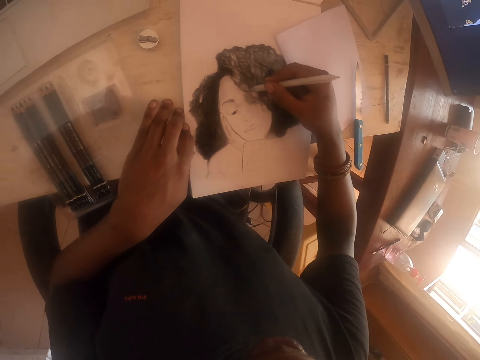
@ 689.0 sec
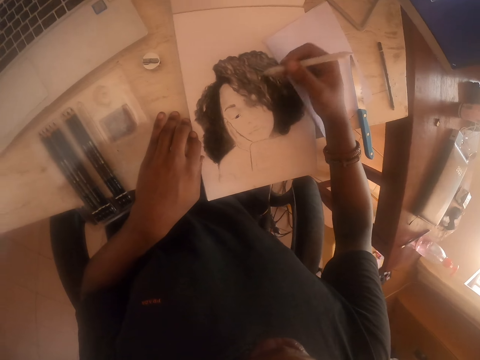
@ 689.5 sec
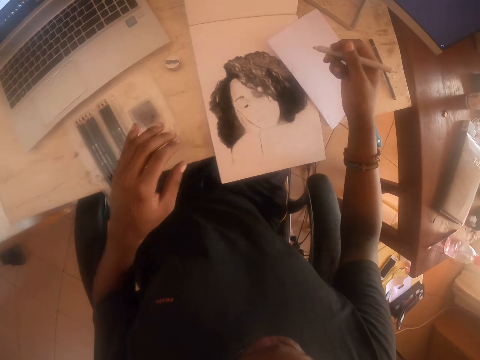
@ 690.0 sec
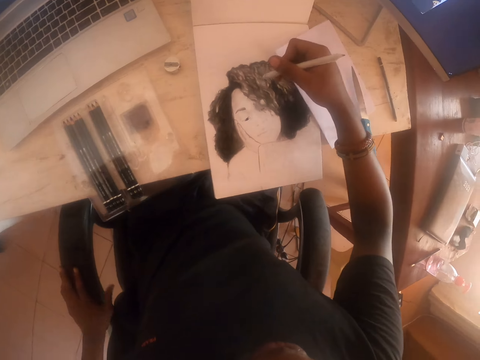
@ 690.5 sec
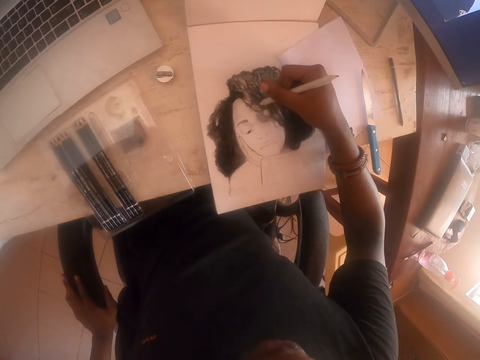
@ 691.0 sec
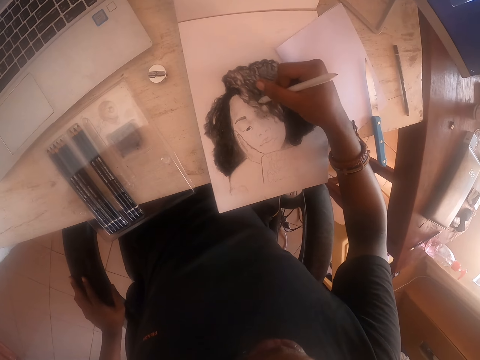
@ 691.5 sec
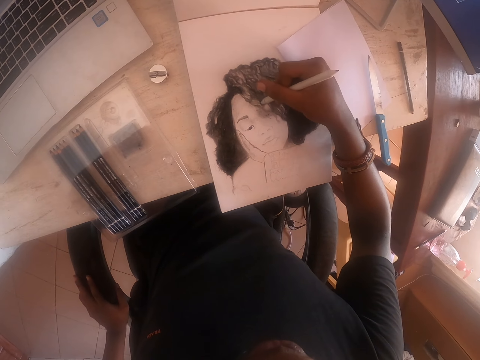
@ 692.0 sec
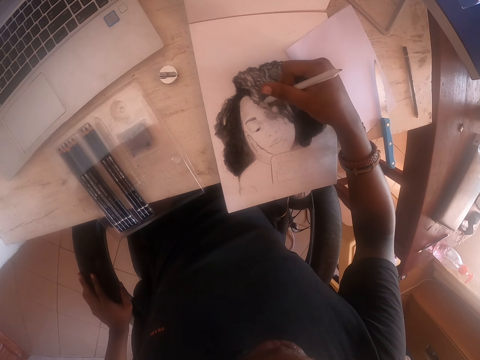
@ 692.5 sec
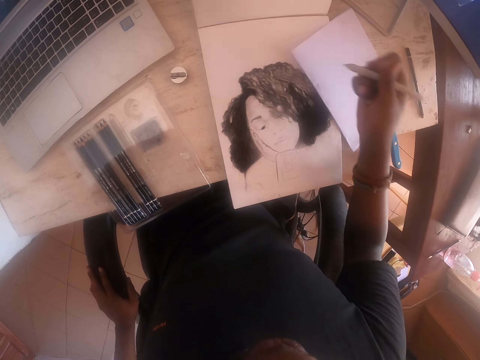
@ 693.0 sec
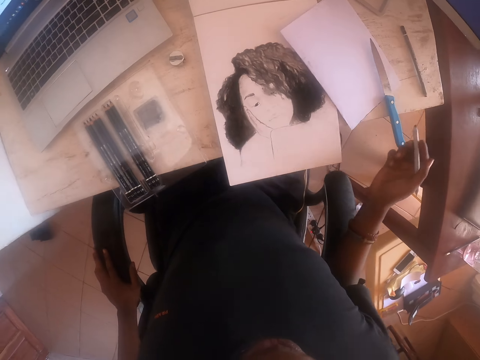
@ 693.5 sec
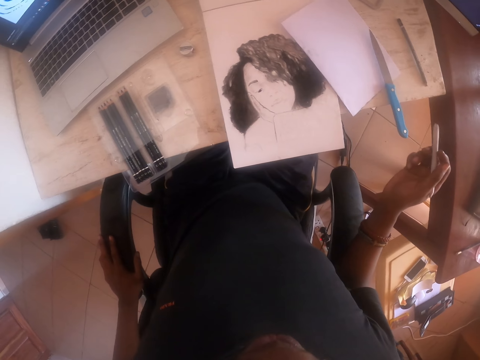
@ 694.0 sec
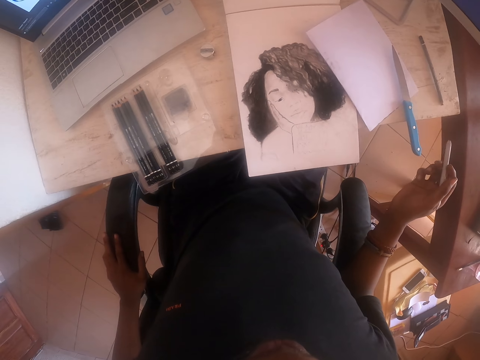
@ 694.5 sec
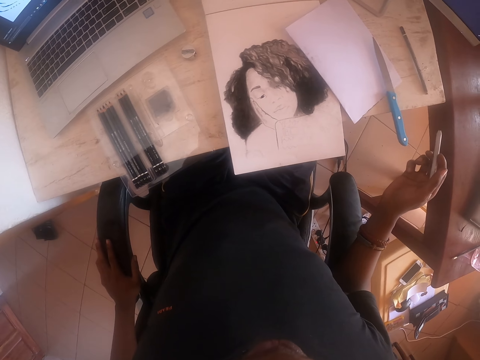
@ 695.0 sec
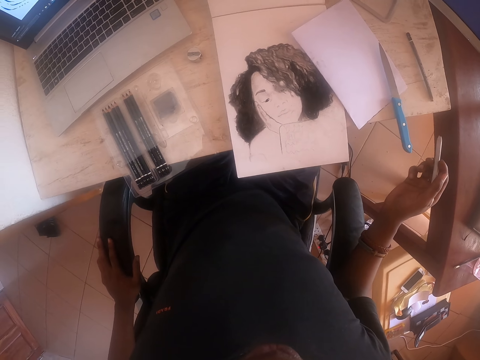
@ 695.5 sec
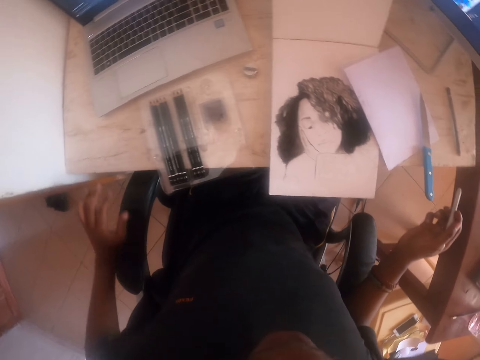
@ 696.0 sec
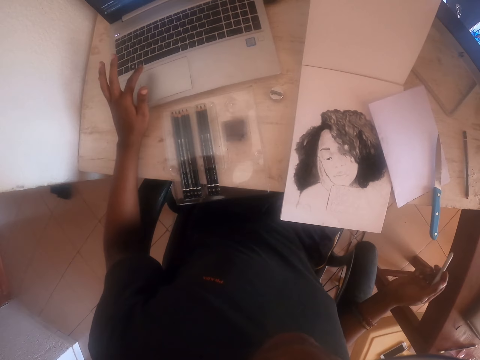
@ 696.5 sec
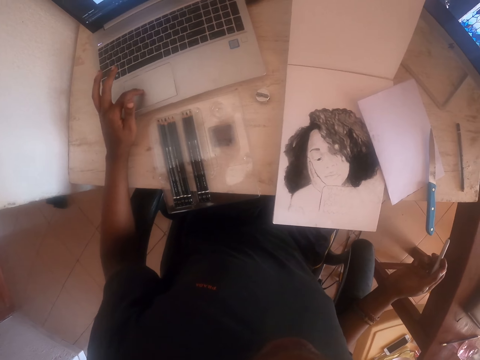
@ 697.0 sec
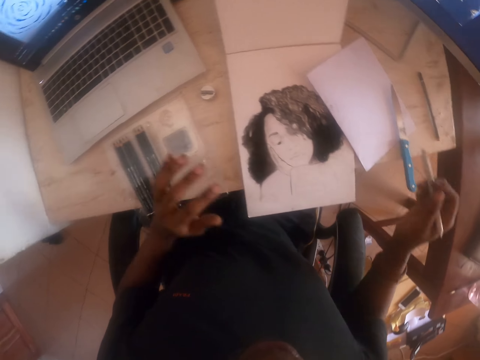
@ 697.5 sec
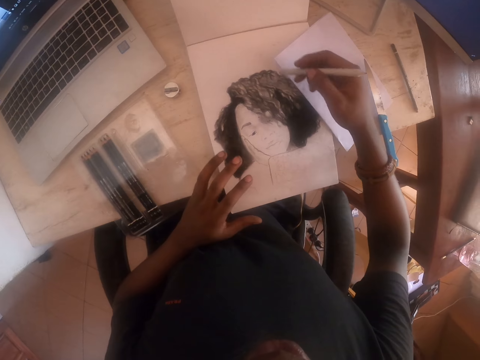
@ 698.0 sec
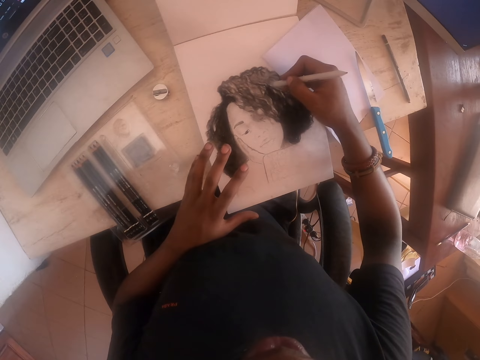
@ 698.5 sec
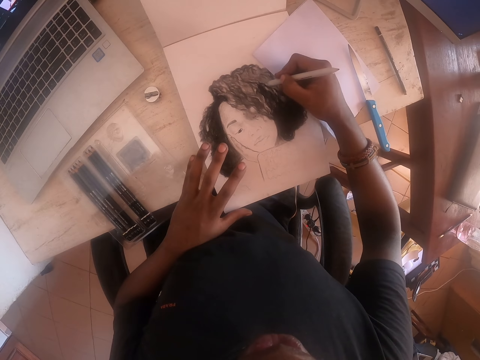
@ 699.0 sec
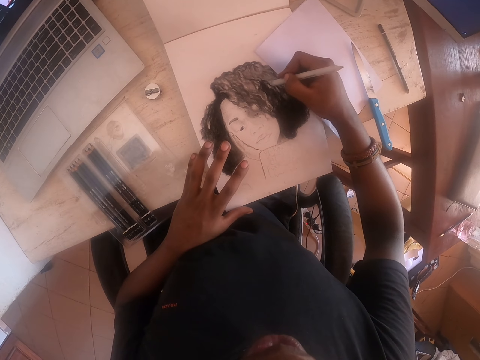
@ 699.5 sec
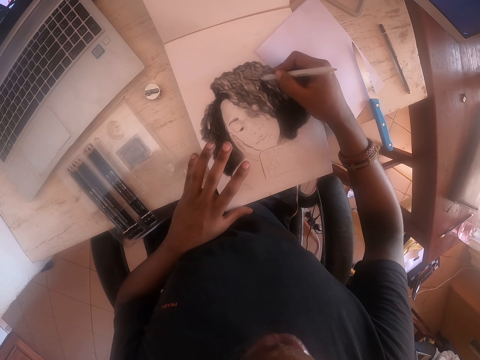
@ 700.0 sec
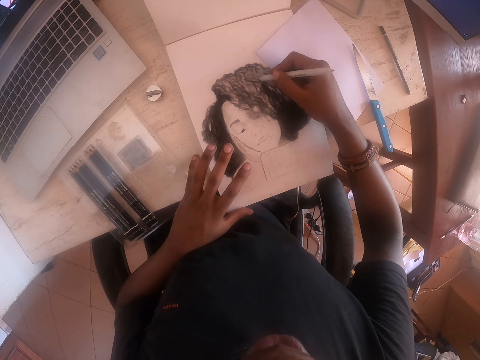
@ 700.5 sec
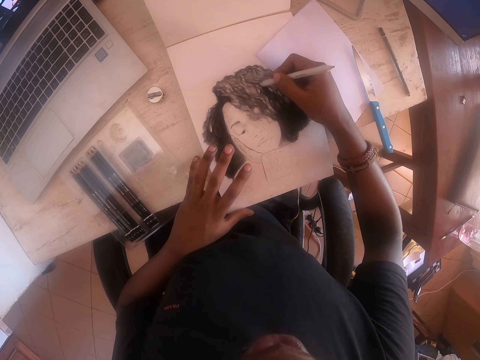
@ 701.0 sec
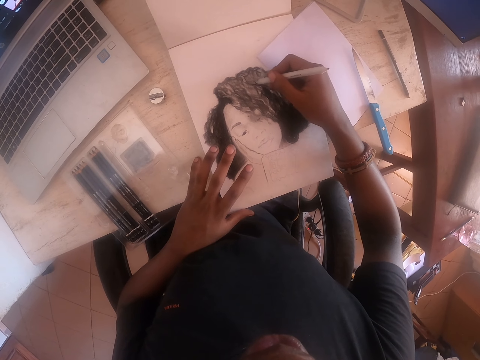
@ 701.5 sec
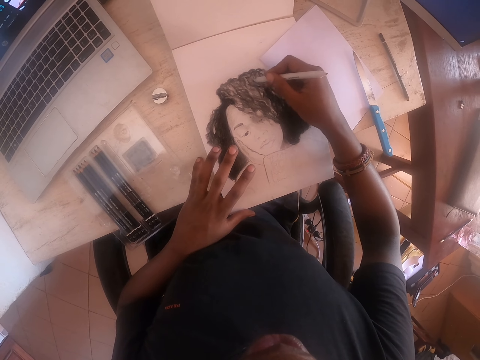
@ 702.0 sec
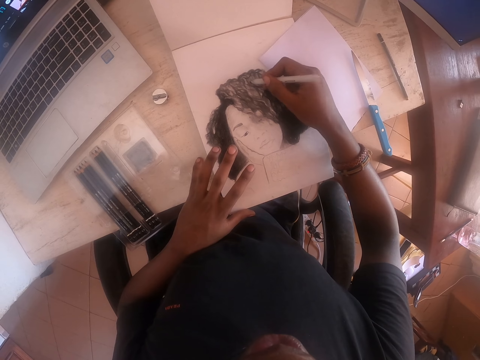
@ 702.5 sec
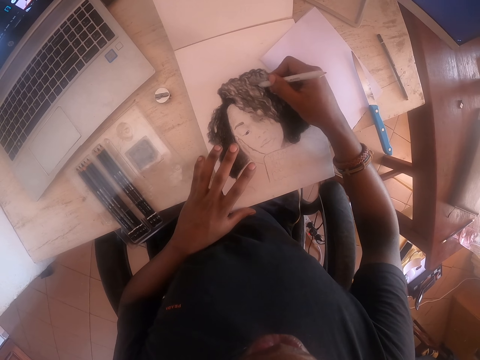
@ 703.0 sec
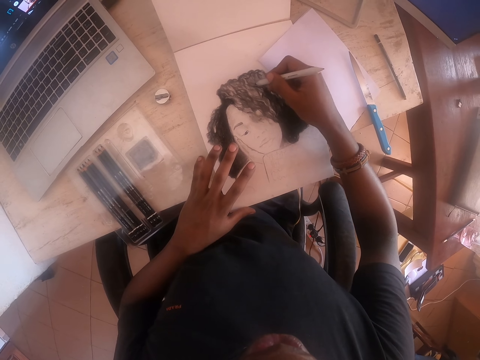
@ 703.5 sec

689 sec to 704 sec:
The camera wearer moves both hands. They move the pencil. They draw on the drawing book with the pencil. They pull back the pencil. They look at the drawing. They lift the left hand. They operate the laptop. They move the pencil. They draw on the drawing book with a drawing pen.

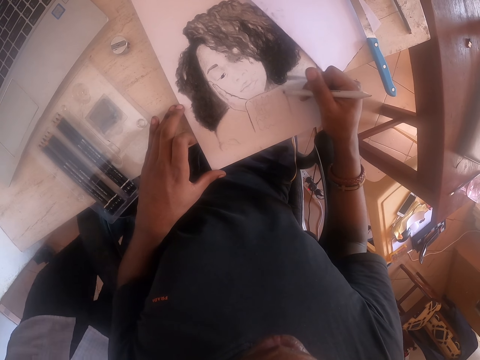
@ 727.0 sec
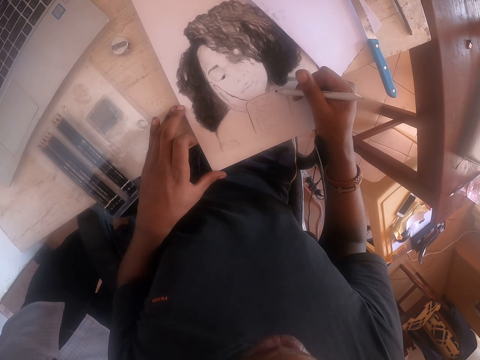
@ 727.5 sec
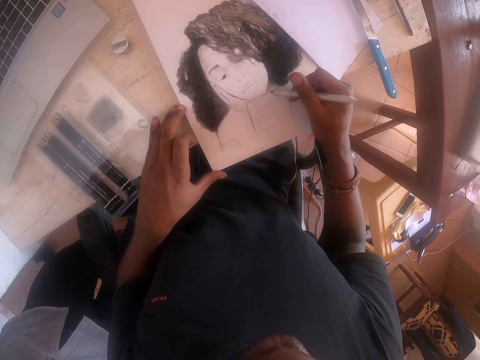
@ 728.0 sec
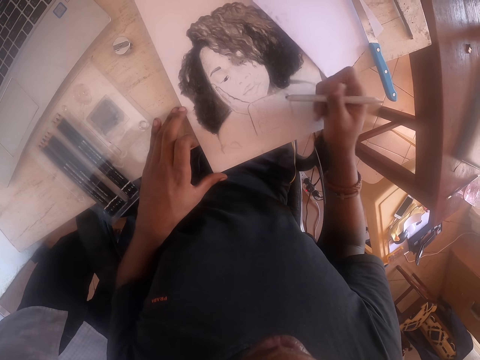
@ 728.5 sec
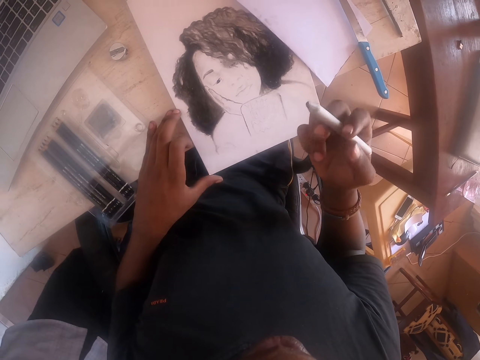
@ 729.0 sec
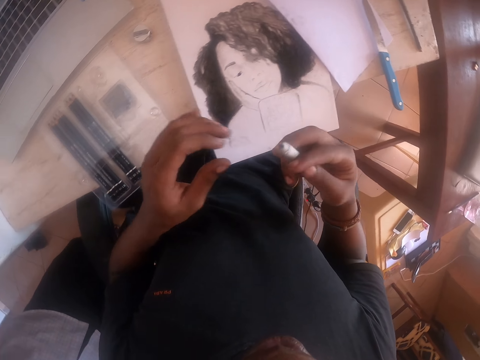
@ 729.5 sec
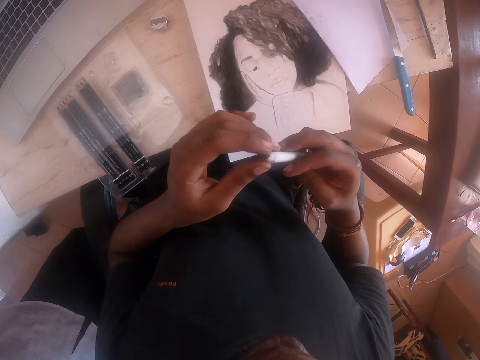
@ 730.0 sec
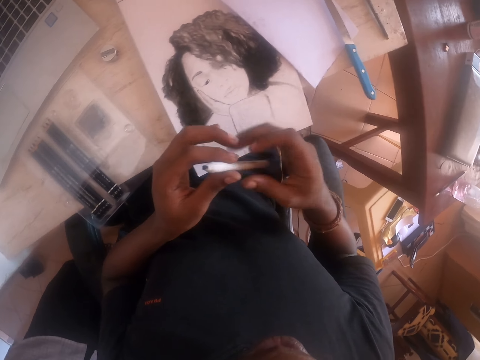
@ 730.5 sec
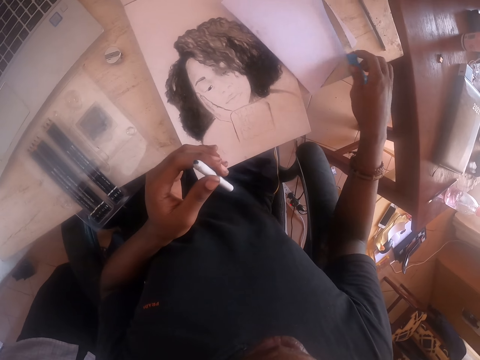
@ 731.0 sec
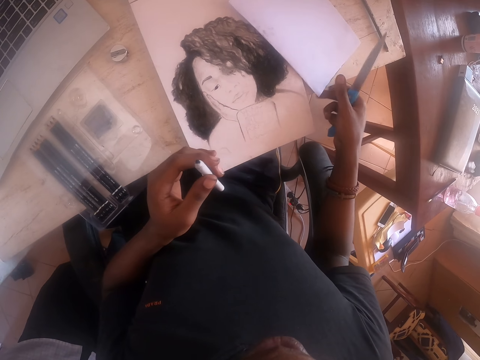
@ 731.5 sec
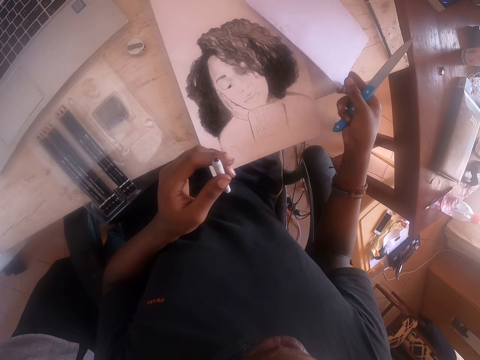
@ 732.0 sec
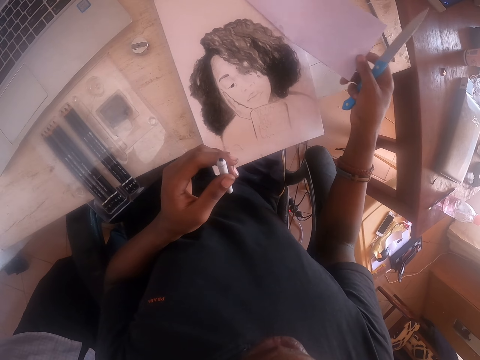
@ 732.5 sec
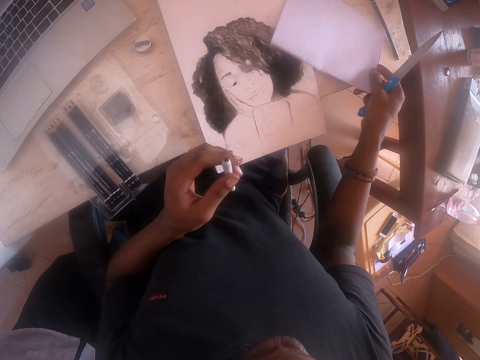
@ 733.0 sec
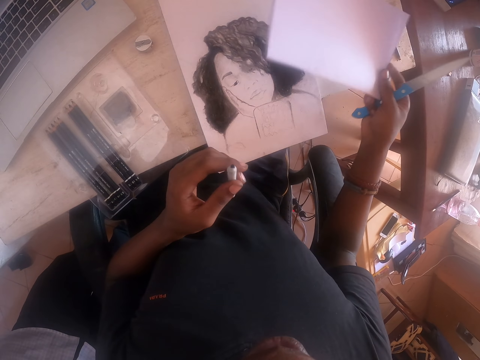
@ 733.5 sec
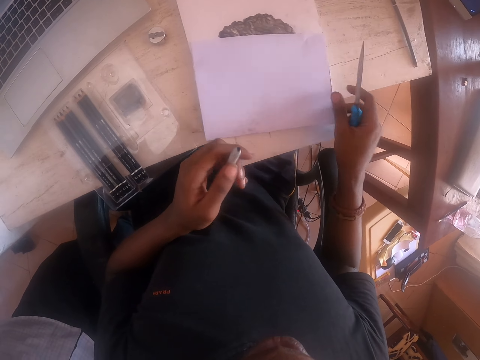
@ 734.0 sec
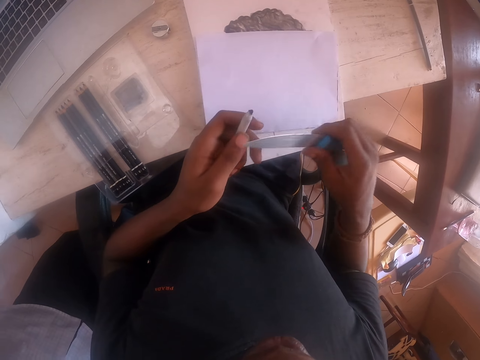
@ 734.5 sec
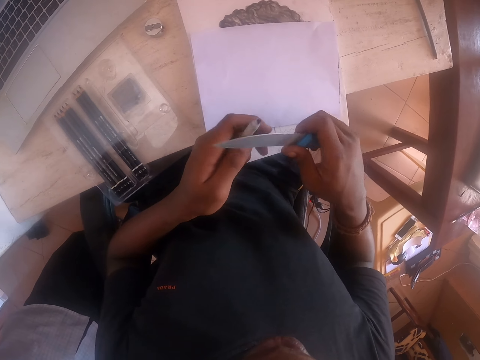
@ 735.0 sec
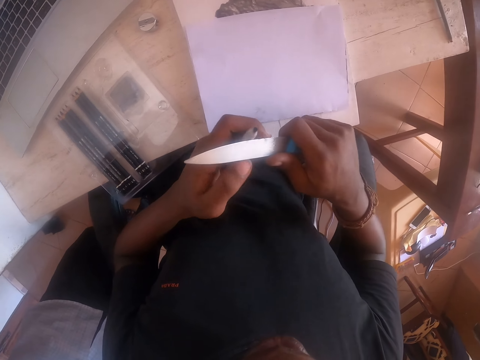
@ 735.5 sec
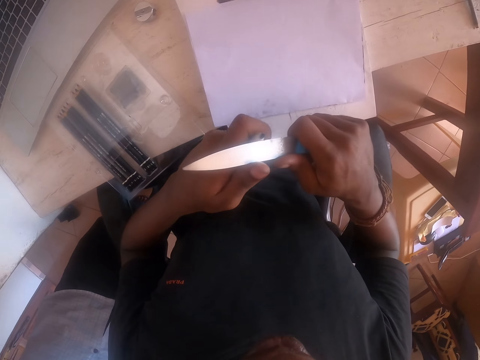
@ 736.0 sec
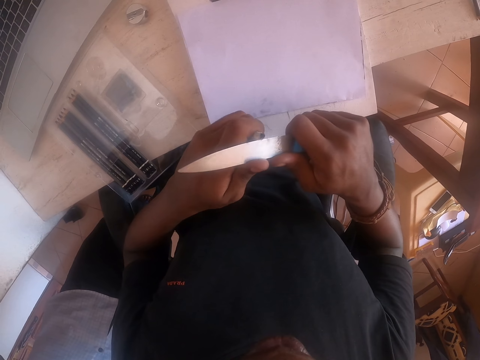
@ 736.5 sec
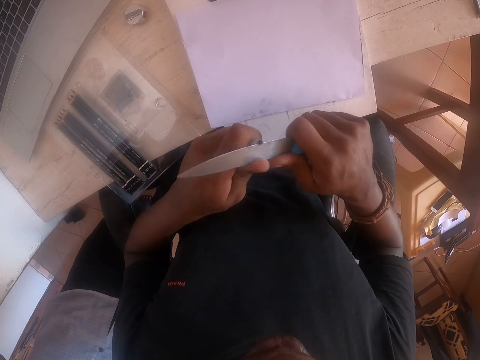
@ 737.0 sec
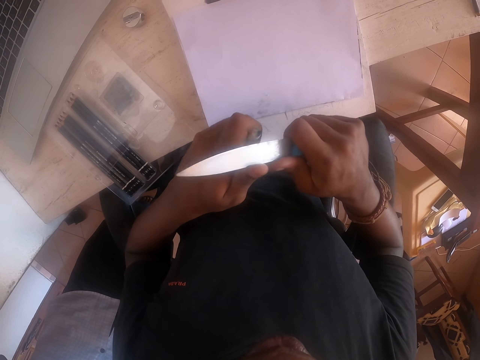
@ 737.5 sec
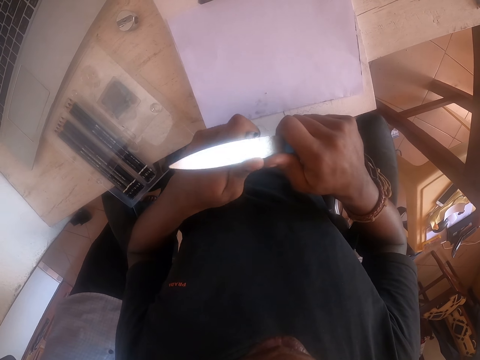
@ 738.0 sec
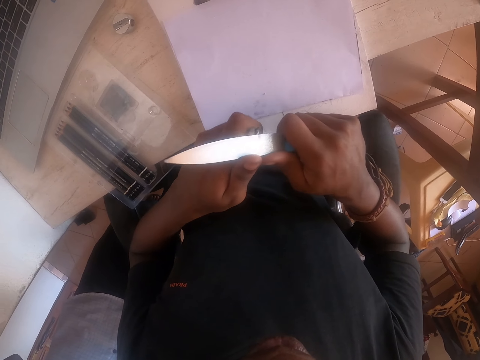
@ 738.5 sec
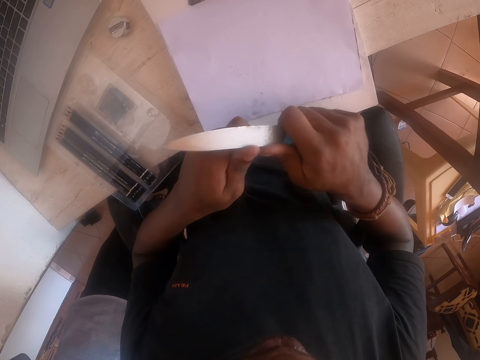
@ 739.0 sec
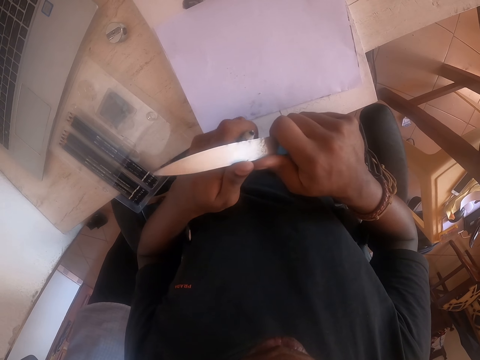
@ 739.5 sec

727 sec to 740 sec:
The camera wearer lifts the drawing pen. They transfer the drawing pen to the left hand. They pick up the knife and lift the knife. They lift the paper. They place the paper on the table. They move the knife. They sharpen the drawing pen with the knife. They sharpen the pencil with the knife.
